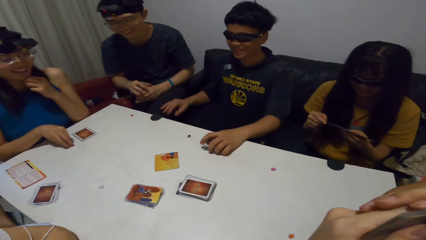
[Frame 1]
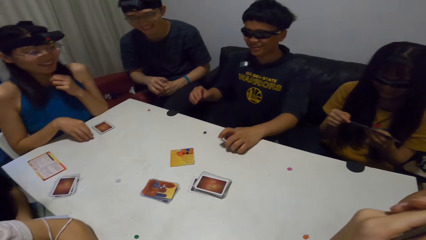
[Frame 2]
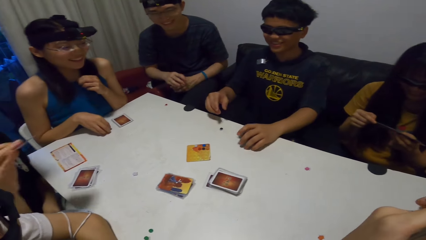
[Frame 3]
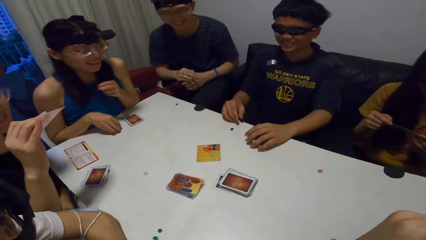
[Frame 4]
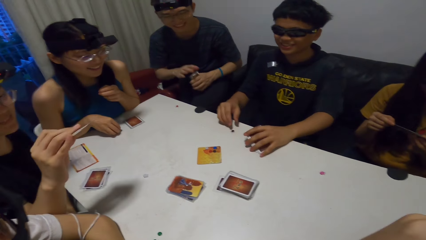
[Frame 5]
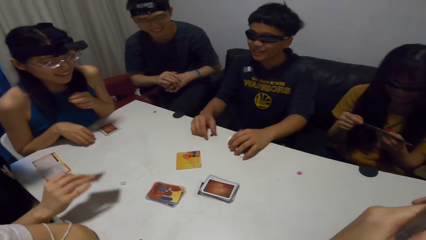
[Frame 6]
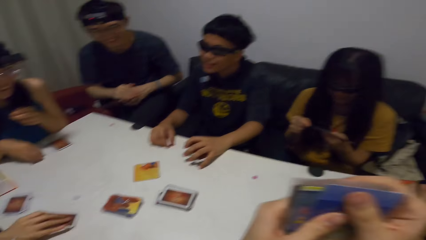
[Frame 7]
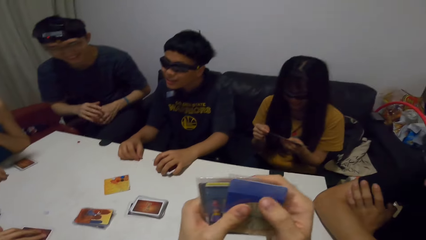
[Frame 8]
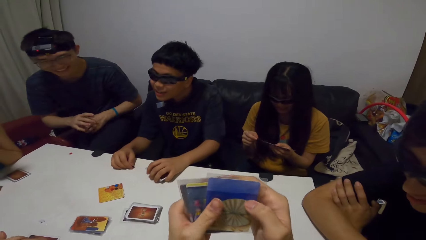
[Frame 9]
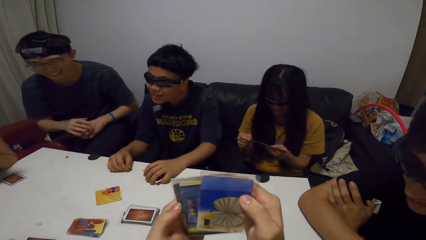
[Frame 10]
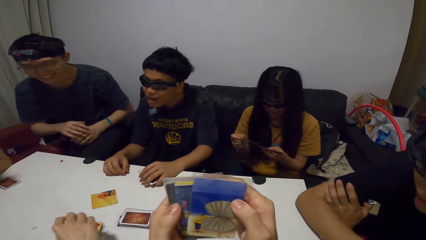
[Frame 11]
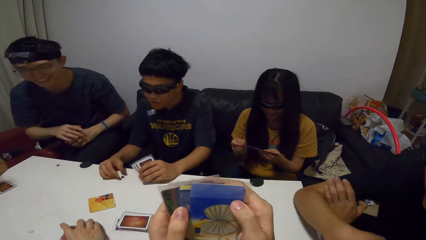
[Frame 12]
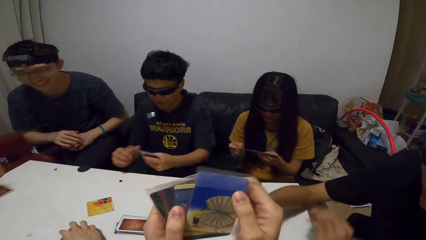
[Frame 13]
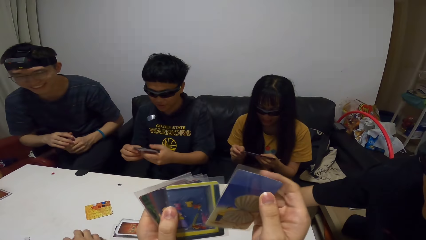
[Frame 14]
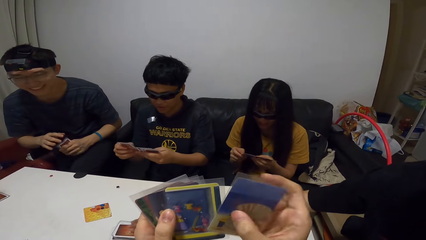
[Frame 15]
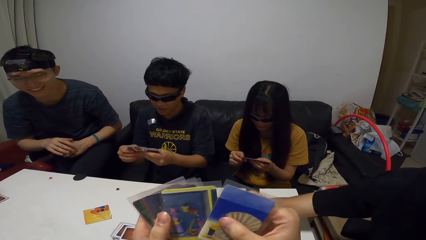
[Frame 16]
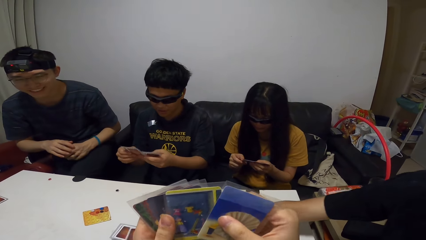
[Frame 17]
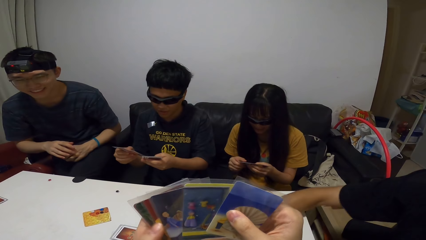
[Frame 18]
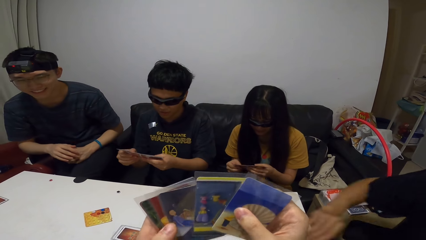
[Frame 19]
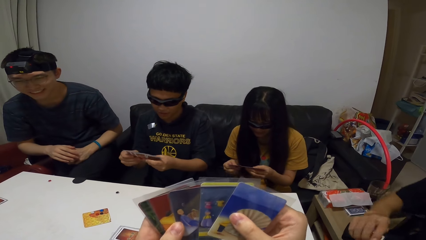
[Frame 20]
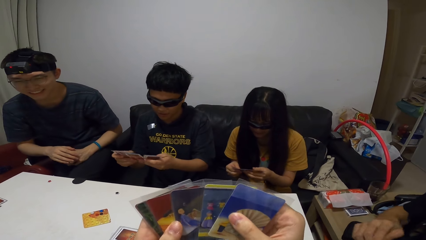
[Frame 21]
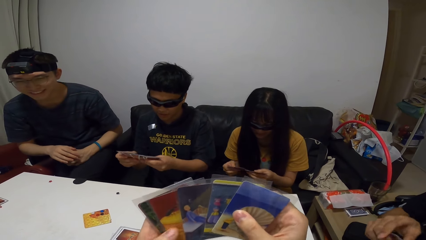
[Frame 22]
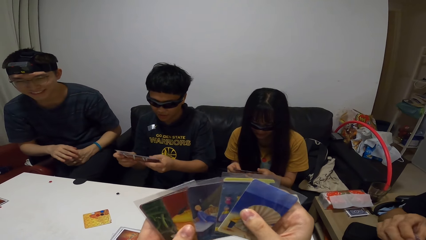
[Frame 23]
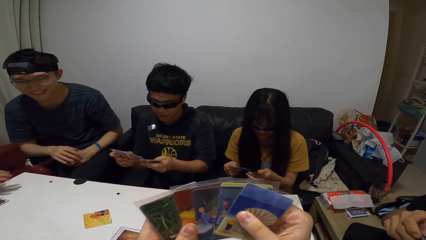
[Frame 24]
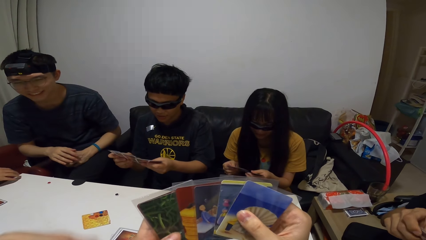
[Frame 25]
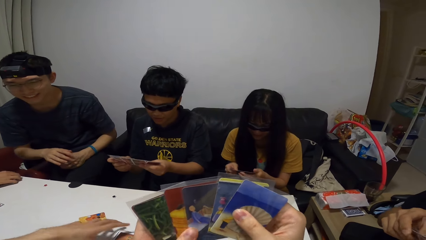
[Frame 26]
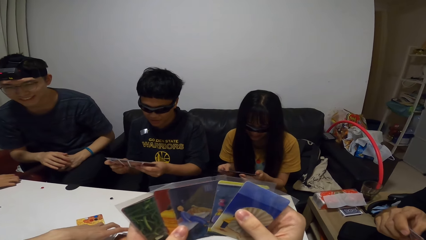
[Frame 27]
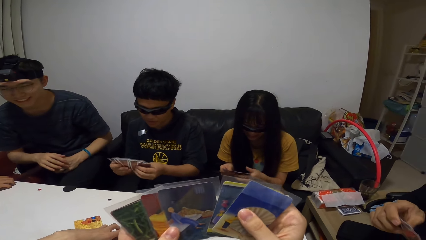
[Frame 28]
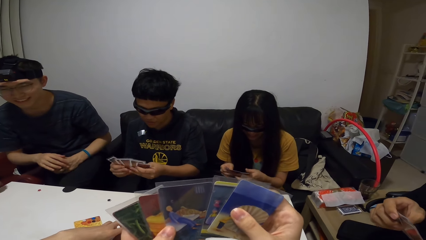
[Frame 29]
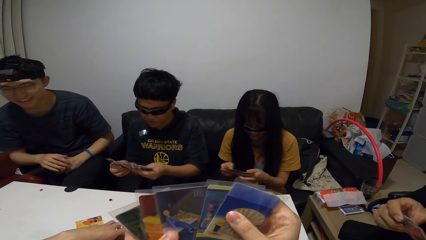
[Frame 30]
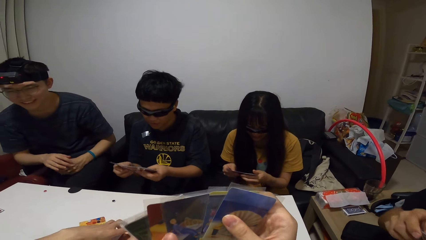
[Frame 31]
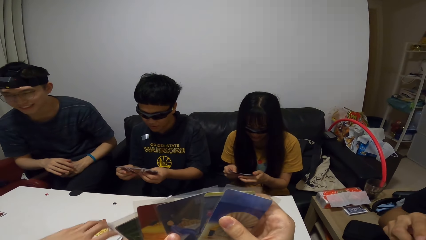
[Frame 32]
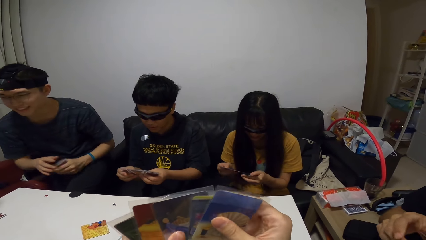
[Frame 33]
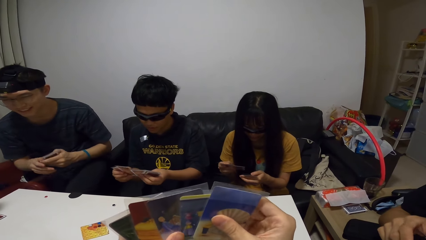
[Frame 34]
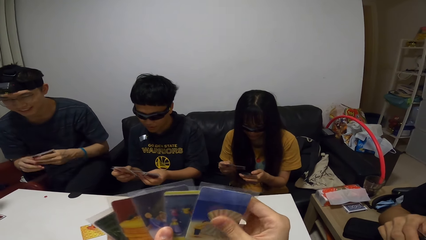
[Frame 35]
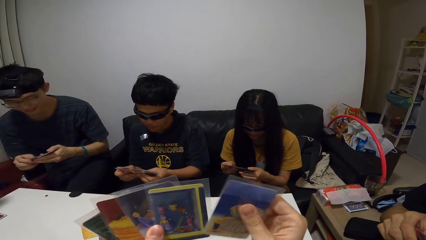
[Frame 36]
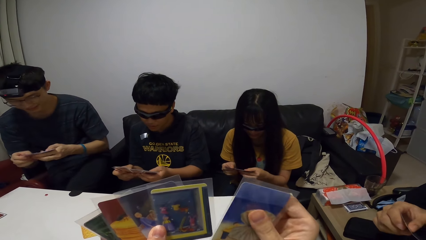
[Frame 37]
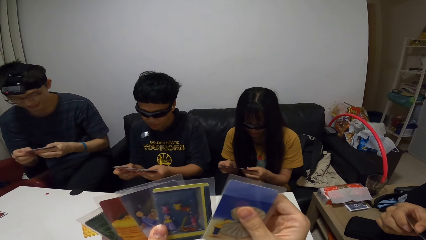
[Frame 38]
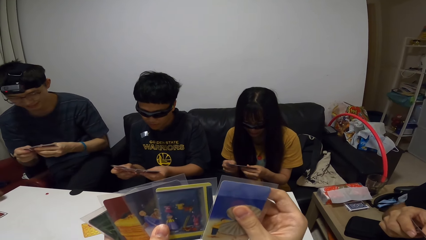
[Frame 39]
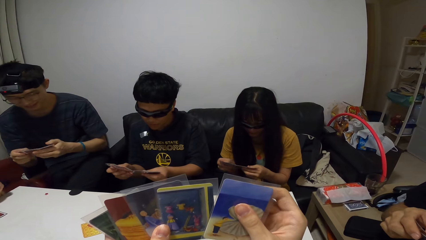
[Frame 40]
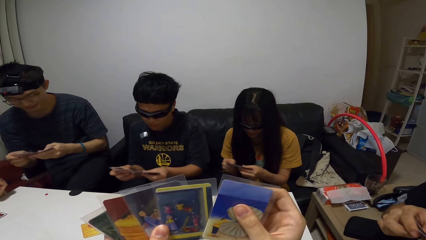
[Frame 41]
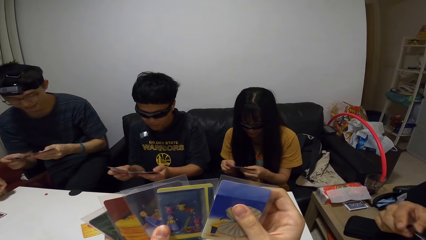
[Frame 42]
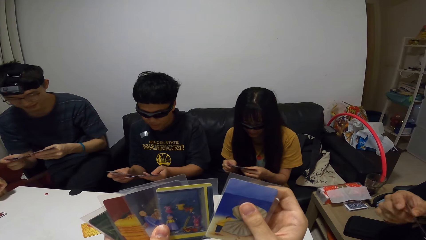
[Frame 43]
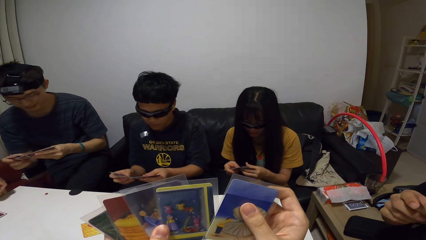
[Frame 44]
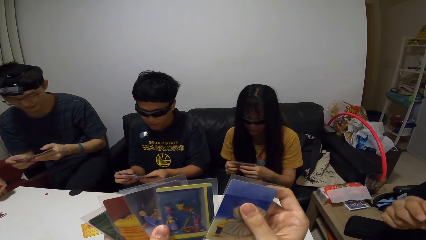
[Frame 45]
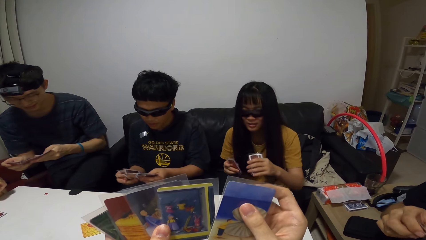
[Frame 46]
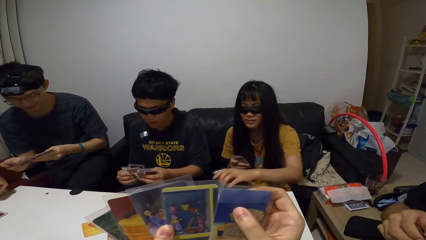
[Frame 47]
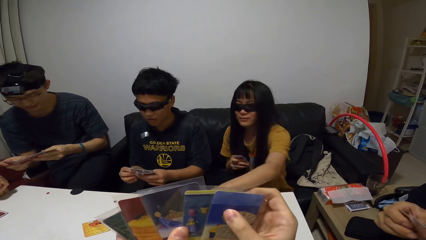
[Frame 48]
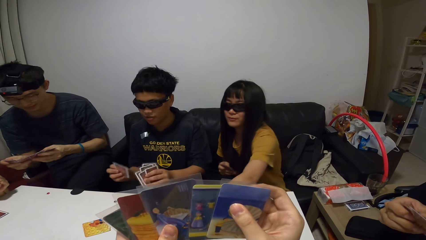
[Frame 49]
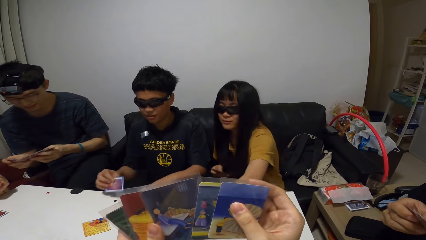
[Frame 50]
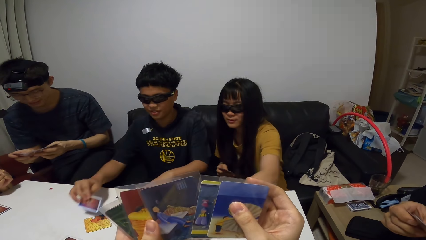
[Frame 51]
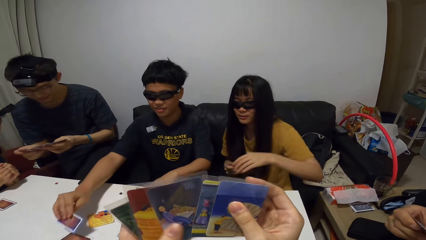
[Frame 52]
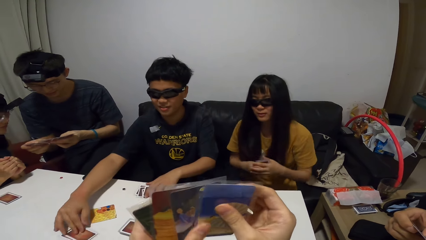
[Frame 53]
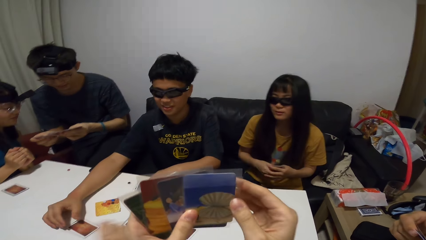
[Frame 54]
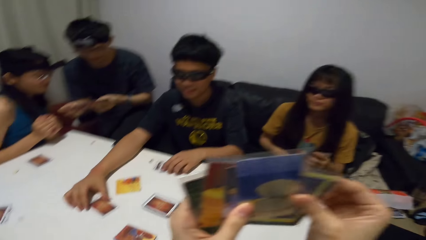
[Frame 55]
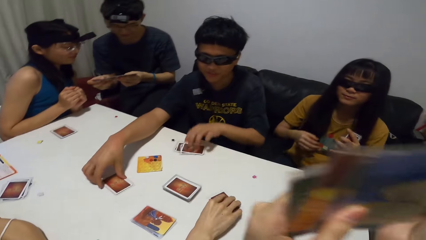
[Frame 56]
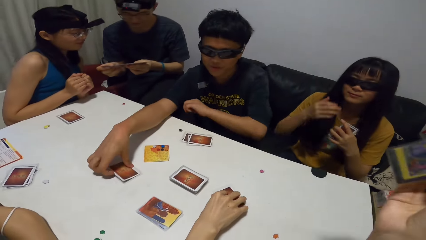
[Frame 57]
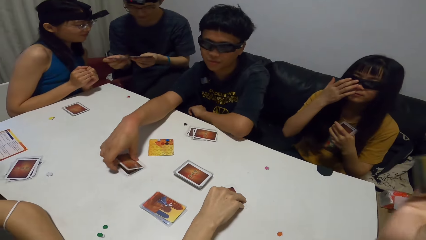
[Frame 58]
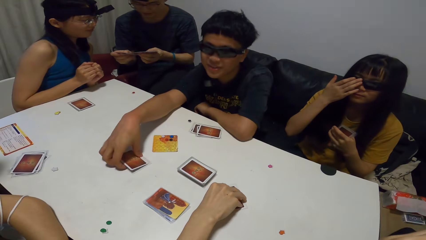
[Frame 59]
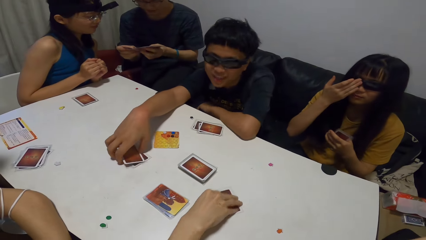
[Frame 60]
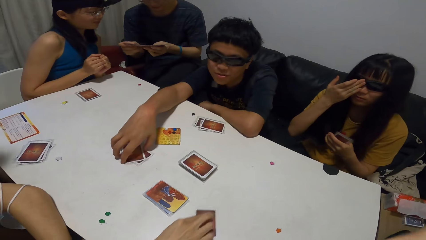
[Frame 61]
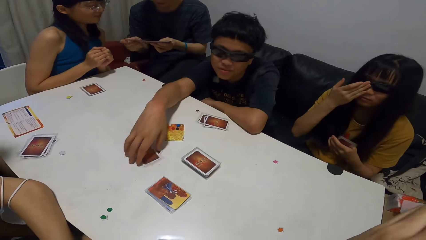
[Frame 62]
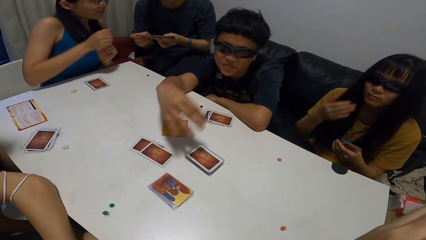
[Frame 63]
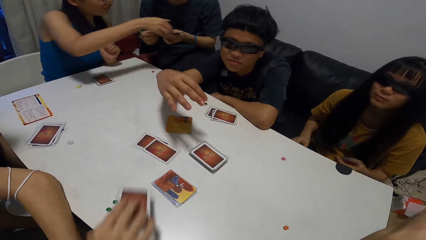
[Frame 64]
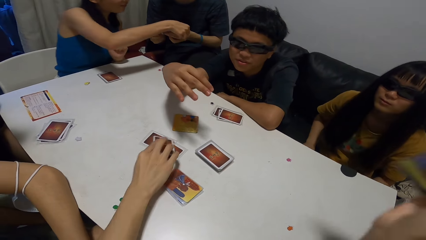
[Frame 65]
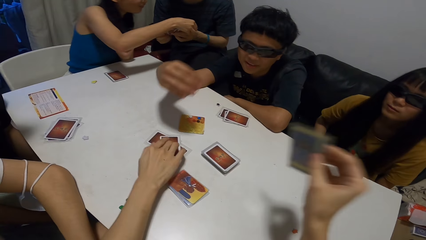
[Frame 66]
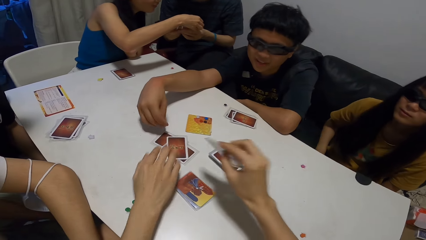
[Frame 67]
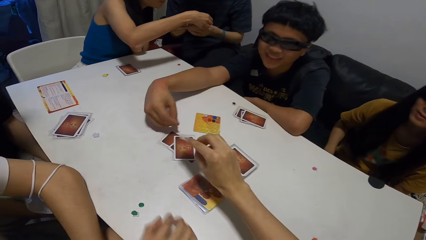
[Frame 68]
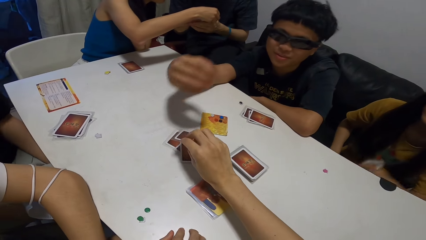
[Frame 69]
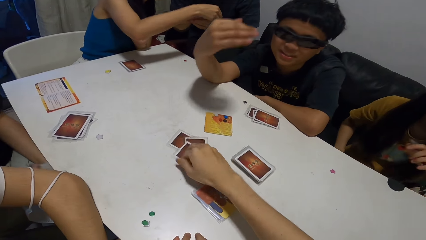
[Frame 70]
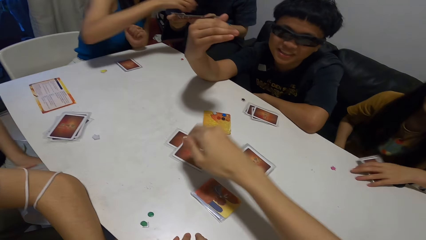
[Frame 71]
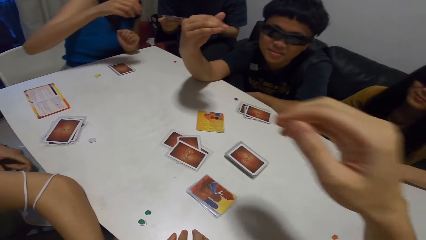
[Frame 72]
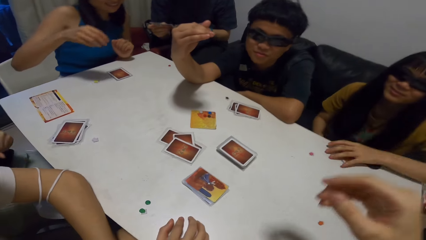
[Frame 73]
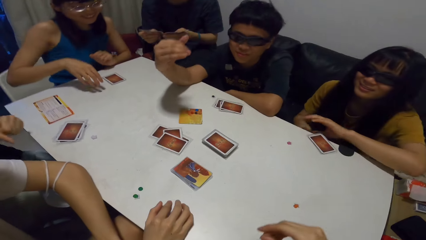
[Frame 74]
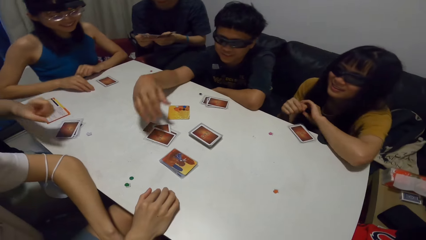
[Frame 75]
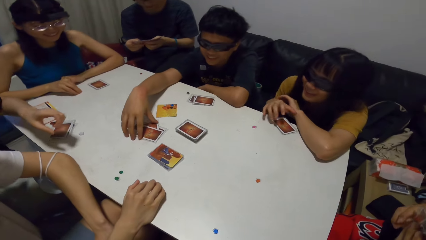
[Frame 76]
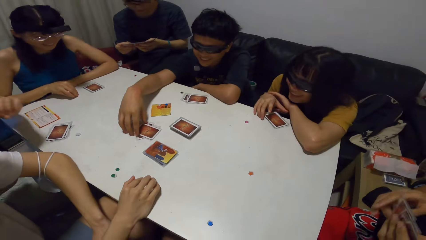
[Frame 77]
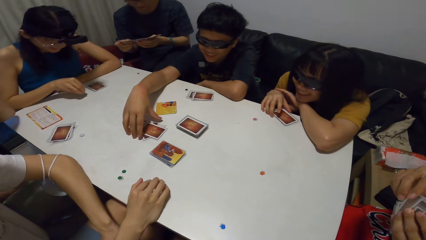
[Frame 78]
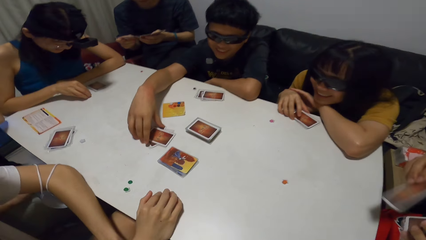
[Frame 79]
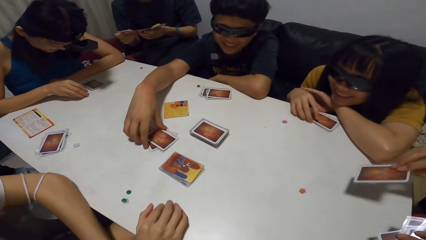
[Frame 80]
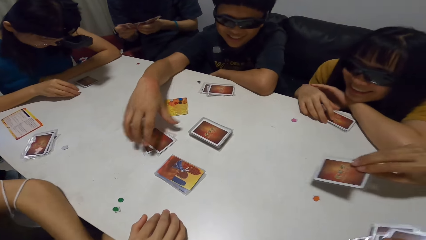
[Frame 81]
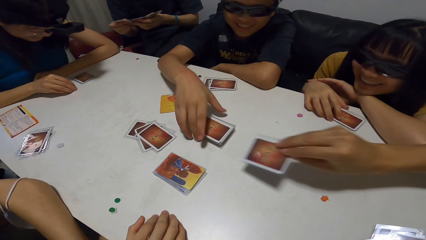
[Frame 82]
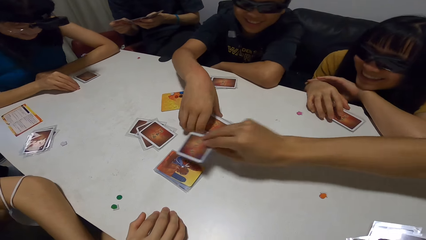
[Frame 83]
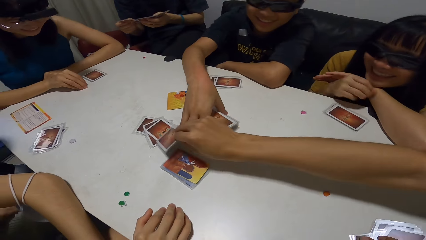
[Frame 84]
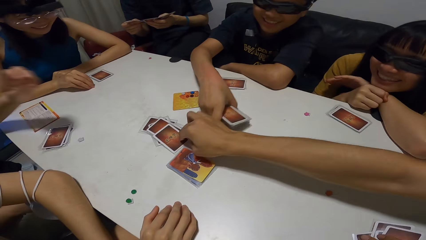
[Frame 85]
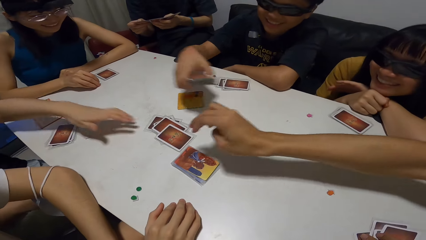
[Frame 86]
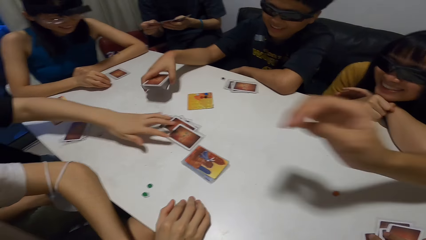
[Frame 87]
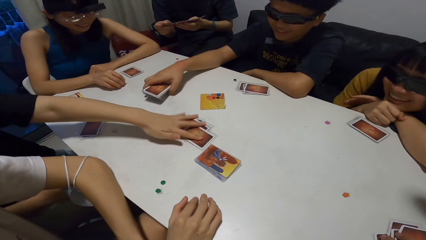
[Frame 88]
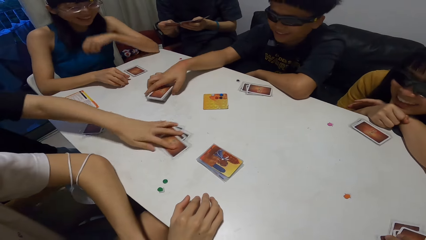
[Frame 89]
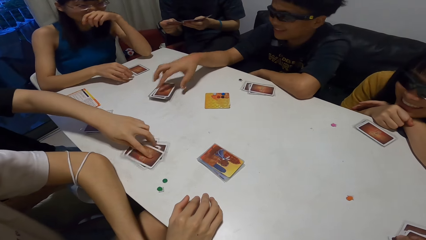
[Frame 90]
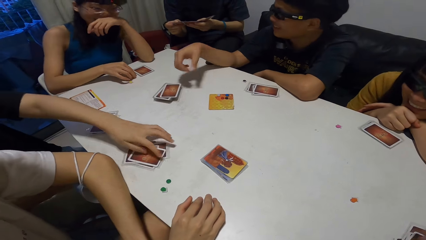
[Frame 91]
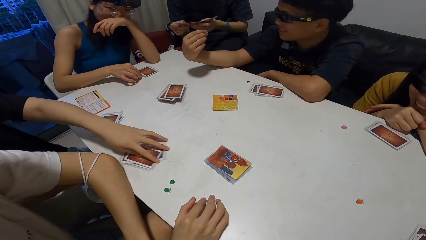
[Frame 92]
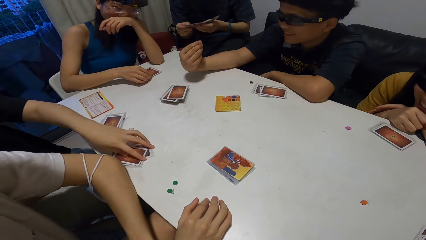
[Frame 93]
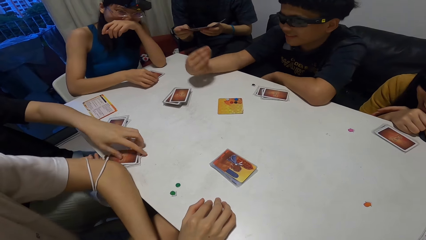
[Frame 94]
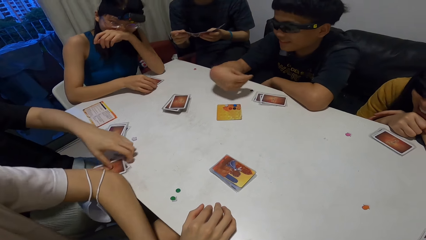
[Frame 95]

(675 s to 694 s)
A lady plays a card. A man packs his cards from the table. The man checks through his cards. Another man touches a pile of cards on the table. A third man picks a card from the pile of cards on the table. The camera wearer shuffles cards. A fourth man, the first man and another lady shuffle cards. The second lady places a card on the table. The first man places a card on the table. The second lady adjusts her glasses with her right hand. The second man picks a card from the table. The first man gesticulates with his hands. A third lady checks the fourth man's cards. The second man drops the card on a set of cards. The camera wearer places a card on the table. The second lady drops her cards on the table and places both hands on the table. The third lady plays with the papers on the table. The first man touches some cards on the table. The third man places a card on the table. The first man moves a pile of cards on the table. The first lady drags the cards on the table.
